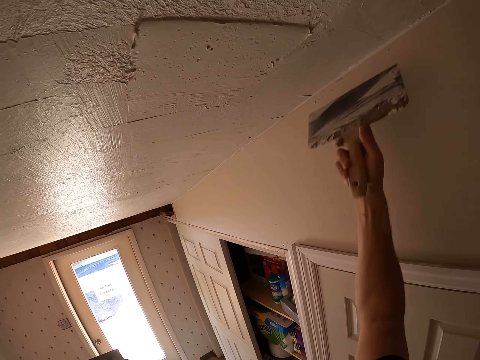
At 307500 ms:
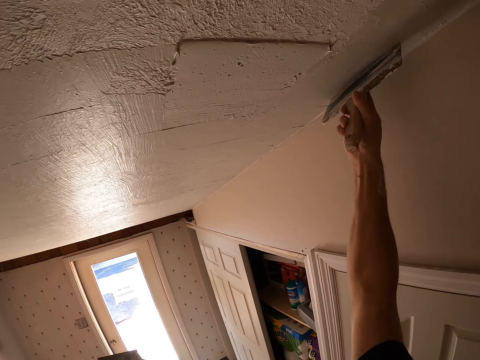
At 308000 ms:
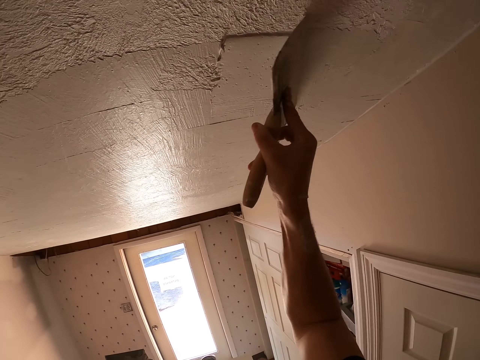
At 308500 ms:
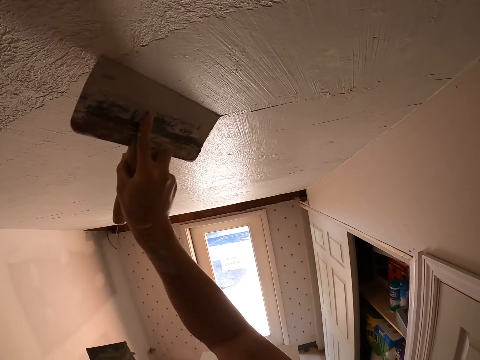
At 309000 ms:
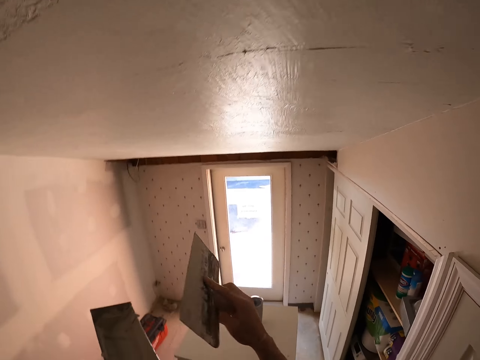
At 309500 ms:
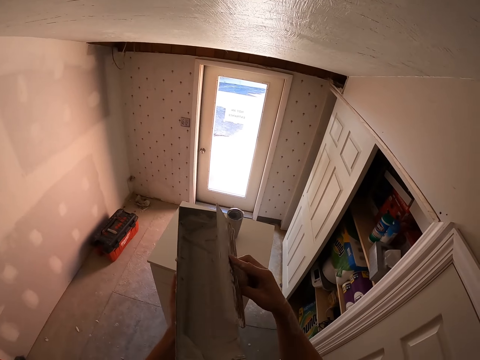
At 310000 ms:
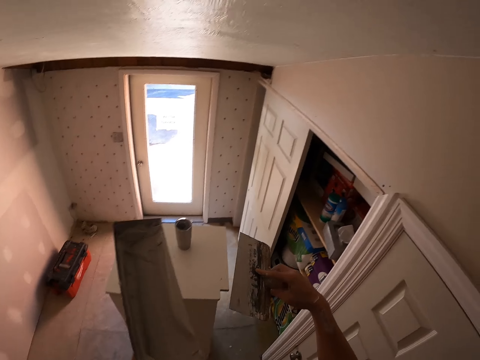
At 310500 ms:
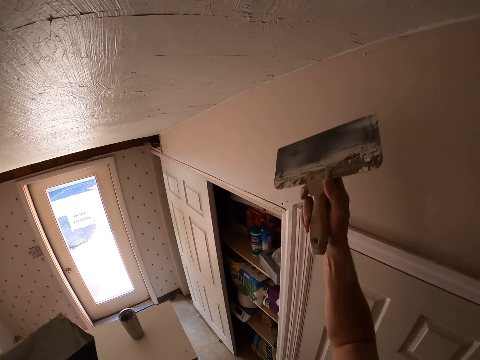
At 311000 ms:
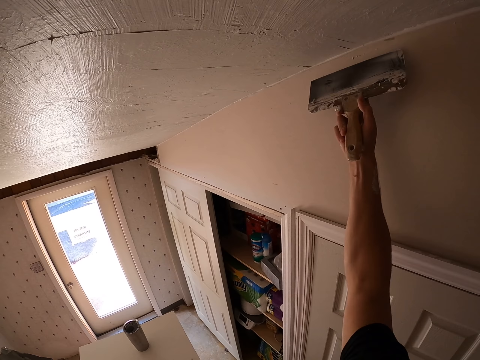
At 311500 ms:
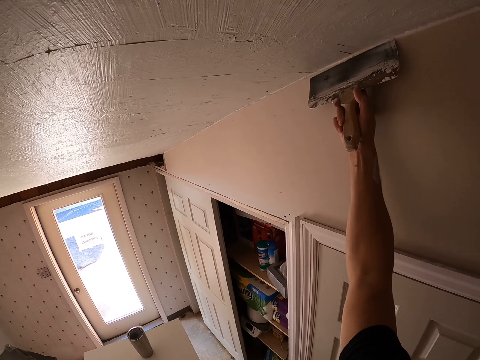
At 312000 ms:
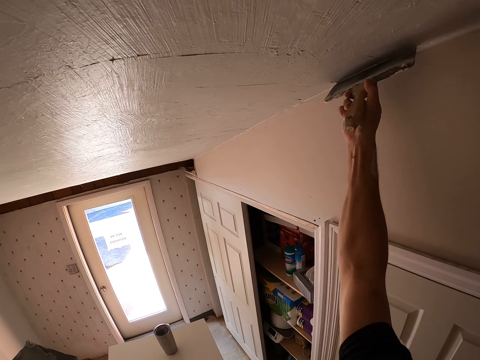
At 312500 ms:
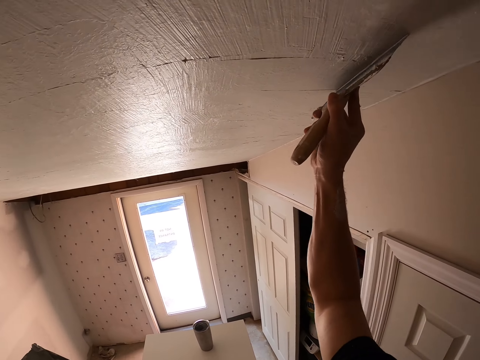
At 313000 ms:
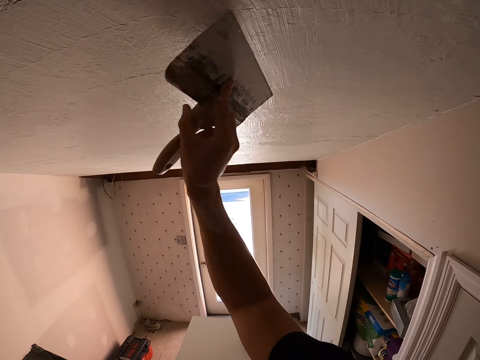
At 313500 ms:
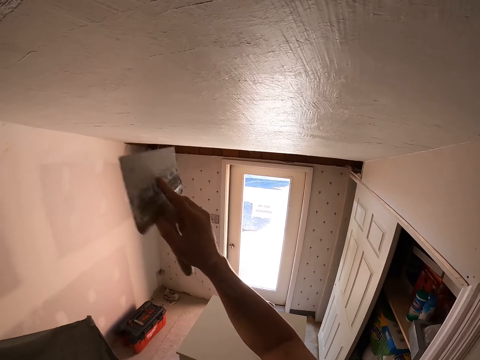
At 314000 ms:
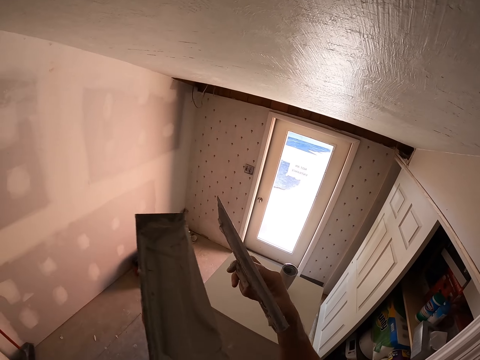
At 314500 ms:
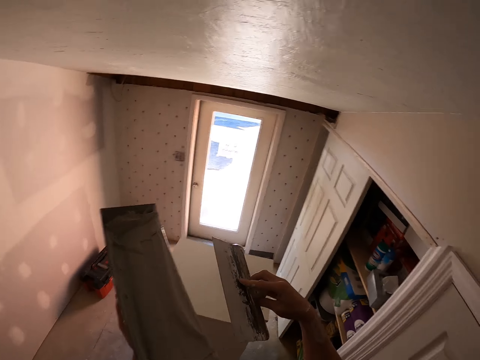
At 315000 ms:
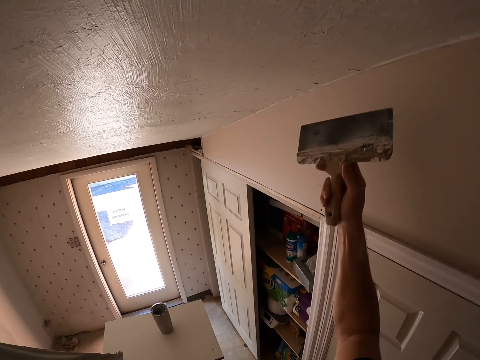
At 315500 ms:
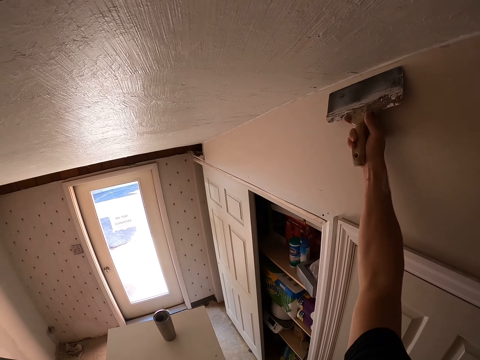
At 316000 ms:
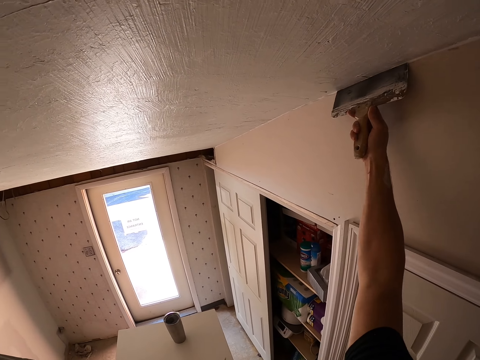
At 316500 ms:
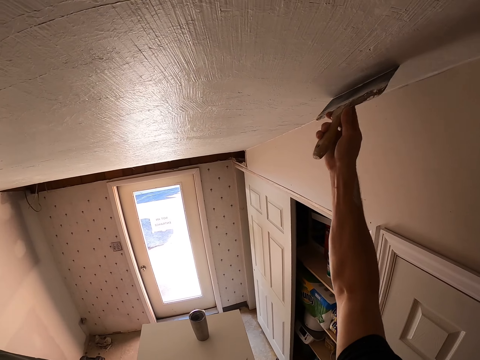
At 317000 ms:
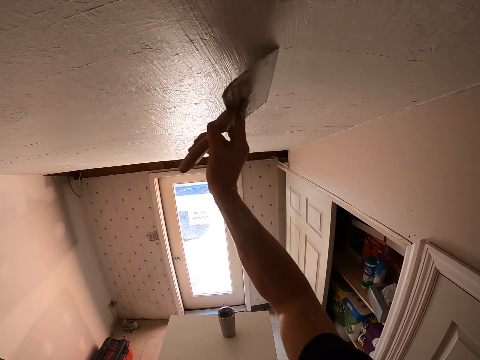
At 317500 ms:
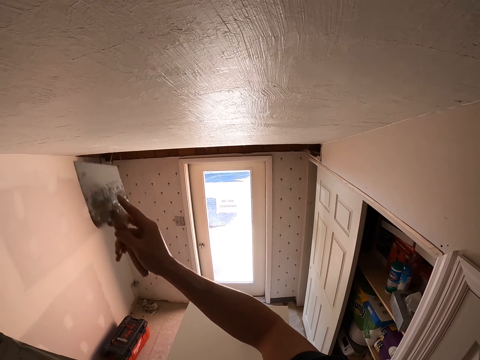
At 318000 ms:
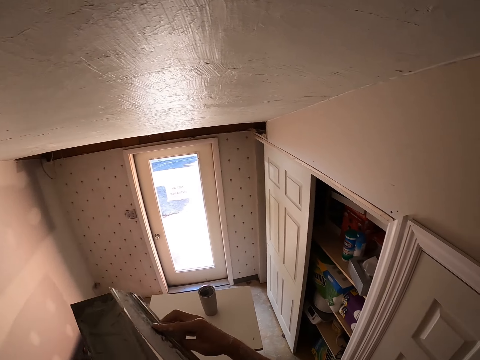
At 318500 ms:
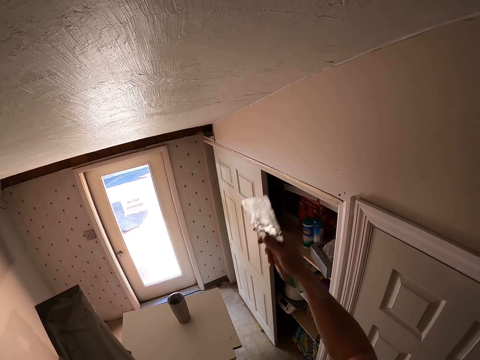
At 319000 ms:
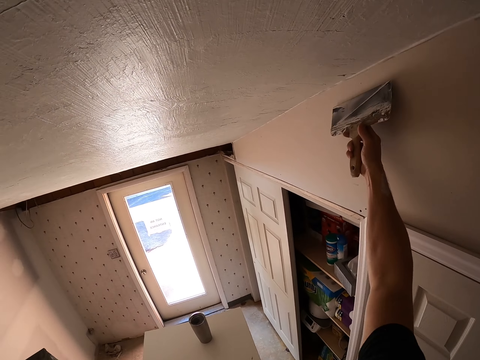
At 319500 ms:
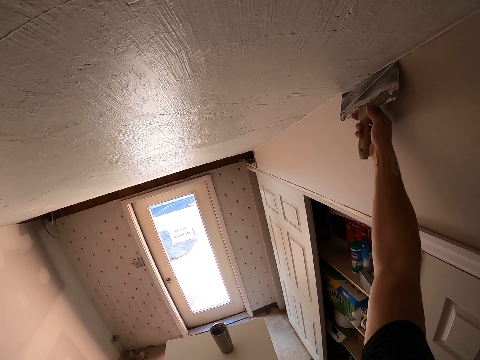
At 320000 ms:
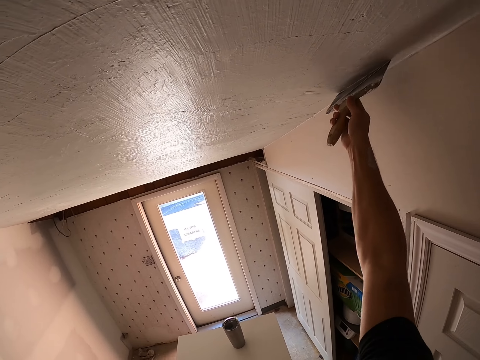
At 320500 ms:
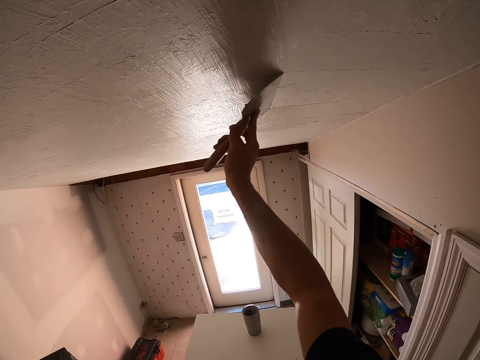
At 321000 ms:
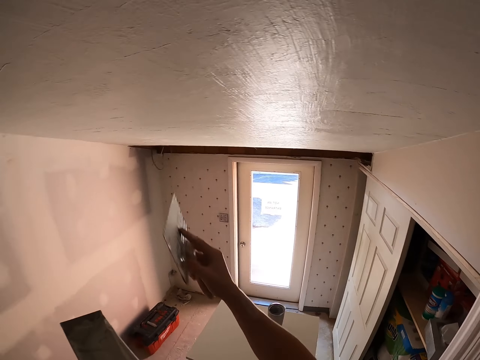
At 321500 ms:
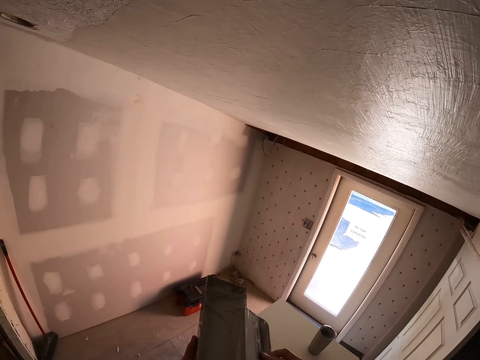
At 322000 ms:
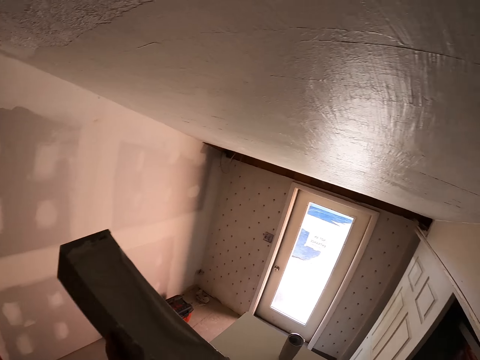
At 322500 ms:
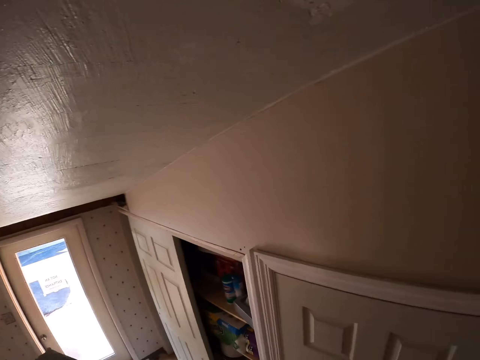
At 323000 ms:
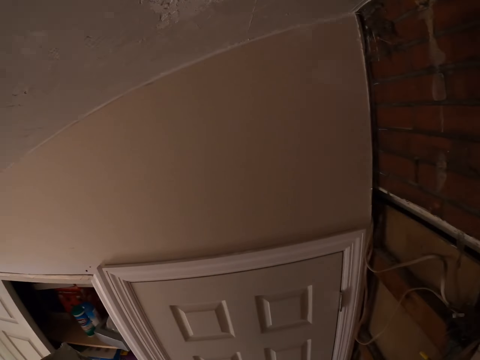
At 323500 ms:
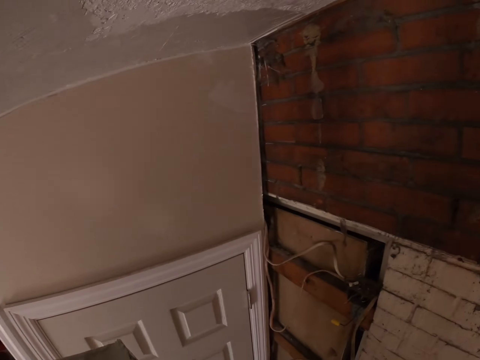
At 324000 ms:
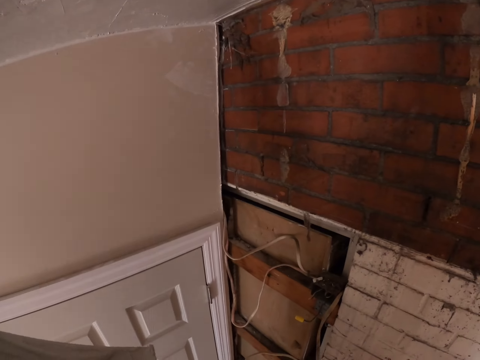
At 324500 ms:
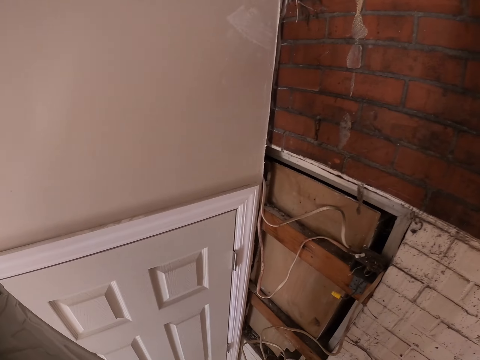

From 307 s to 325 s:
The camera wearer paints the wall with a paint brush. They wipe the brush with a container. They paint the wall with the paint brush. They wipe the brush with the container. They stare around. They paint the wall with the paint brush. They wipe the brush with the container. They paint the wall with the paint brush. They wipe the brush with the container. They stare around.

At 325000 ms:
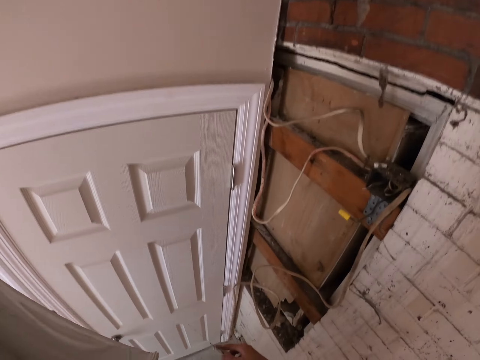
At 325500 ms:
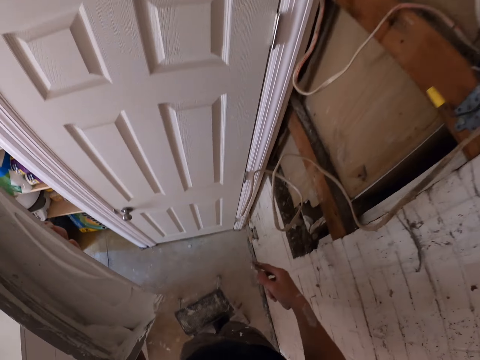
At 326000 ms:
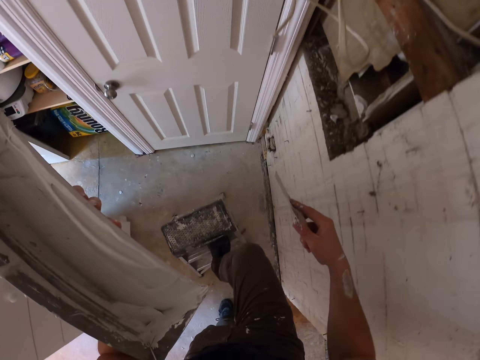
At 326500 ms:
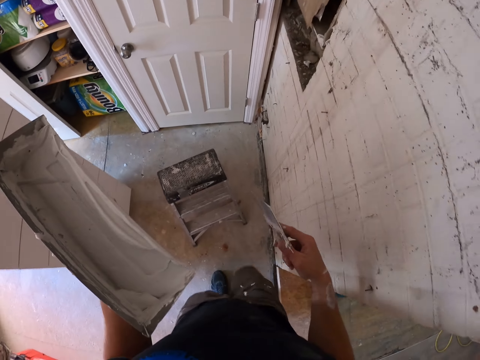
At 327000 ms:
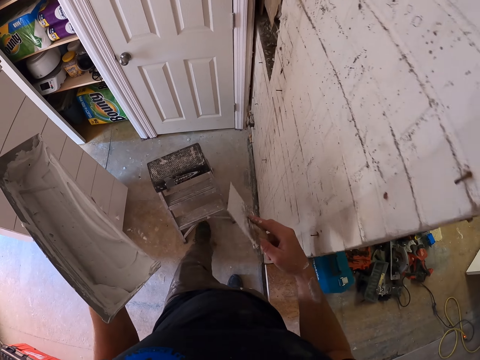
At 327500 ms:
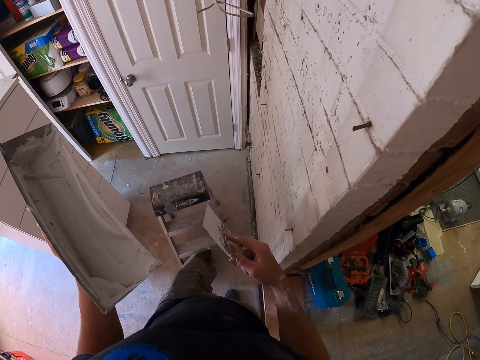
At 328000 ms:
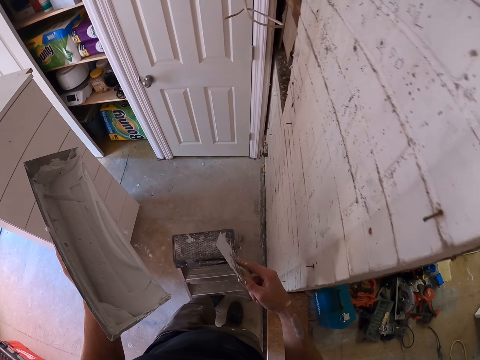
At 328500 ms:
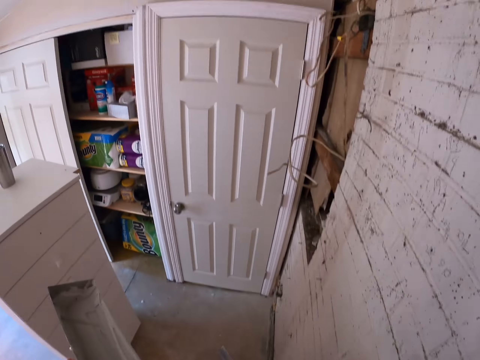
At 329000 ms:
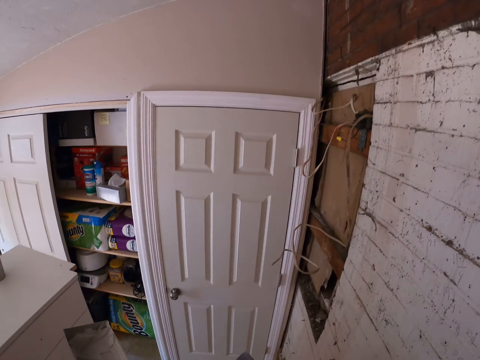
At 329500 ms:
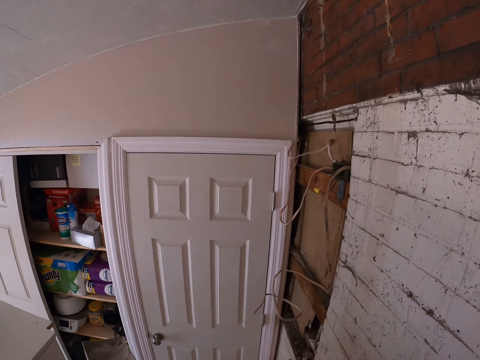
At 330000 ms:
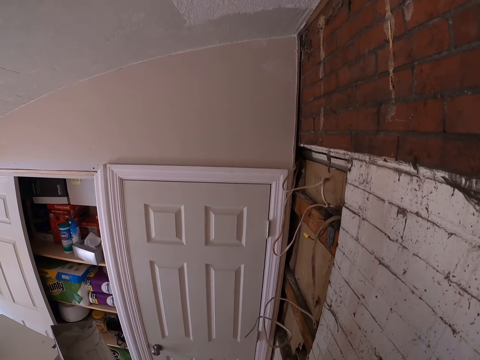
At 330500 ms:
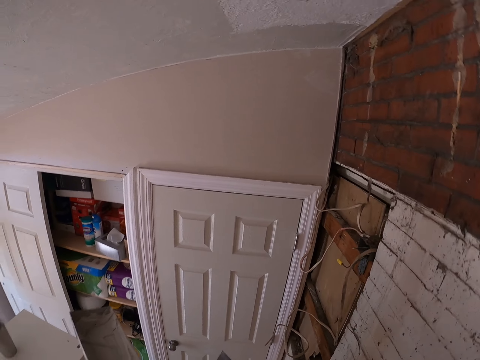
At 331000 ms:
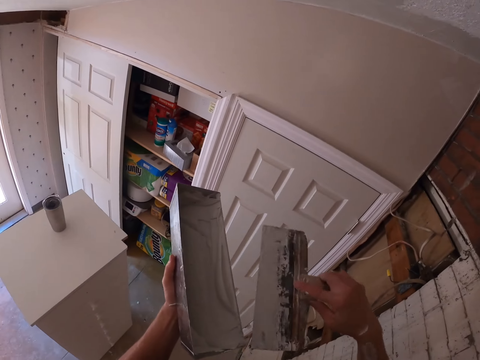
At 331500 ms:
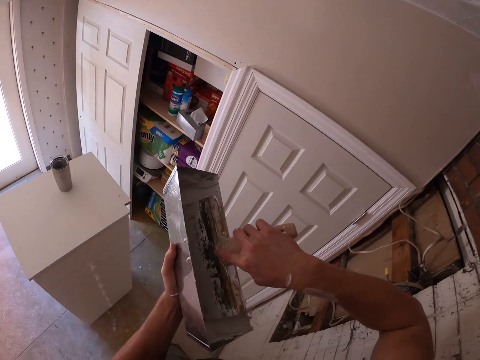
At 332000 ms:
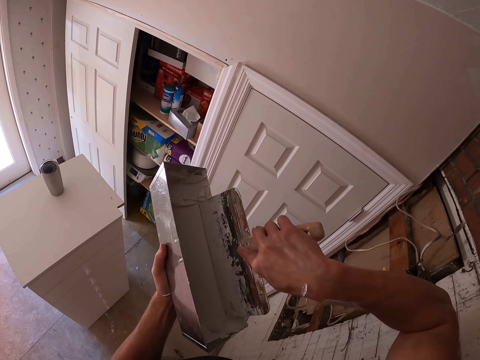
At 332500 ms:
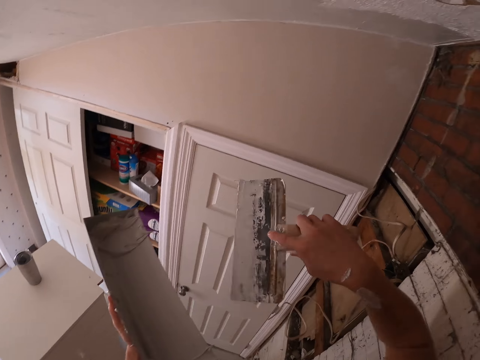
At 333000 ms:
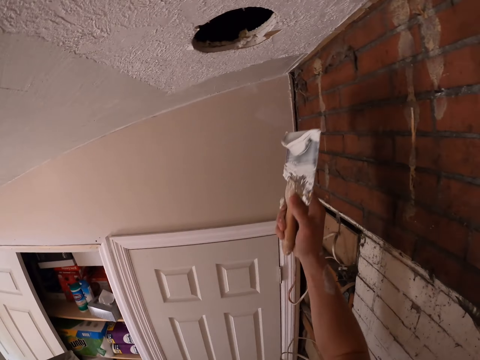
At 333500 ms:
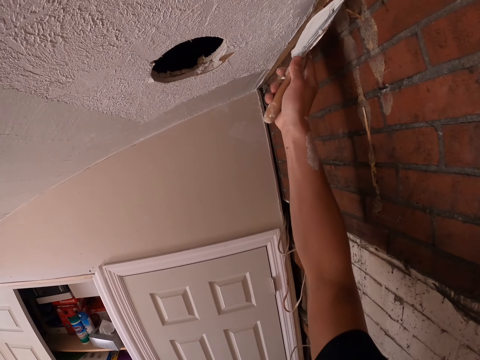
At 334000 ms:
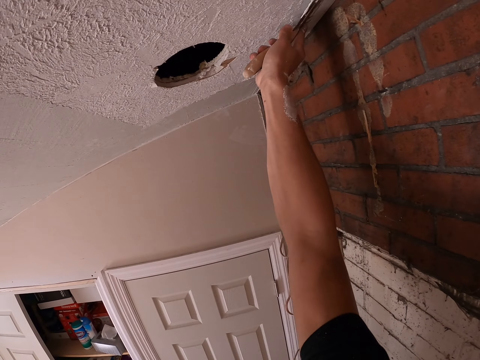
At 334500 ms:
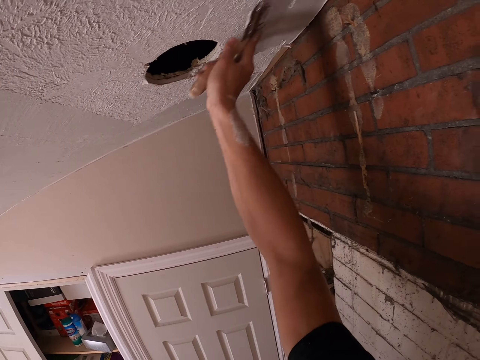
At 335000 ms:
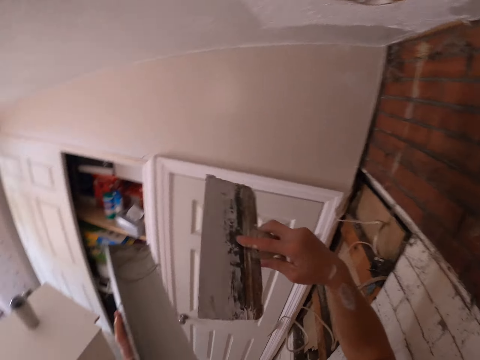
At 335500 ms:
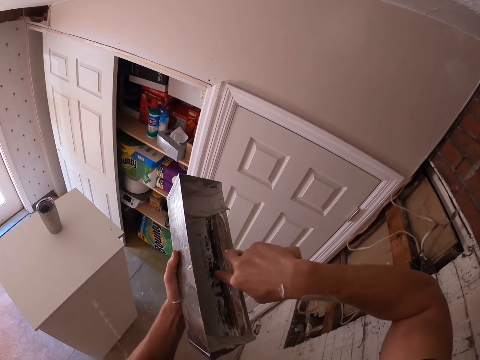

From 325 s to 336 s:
The camera wearer repulses from the metal stool. They pull the metal stool on the ground with the left leg. They stare around. They pick the paint with a brush from a container. They plaster the ceiling using a putty plaster. They paint the wall with a paint brush.
